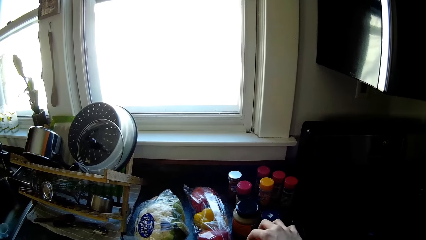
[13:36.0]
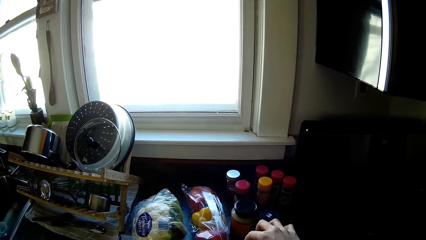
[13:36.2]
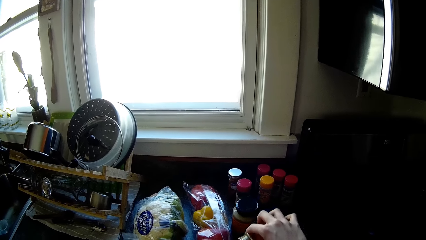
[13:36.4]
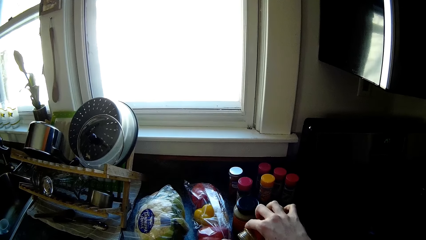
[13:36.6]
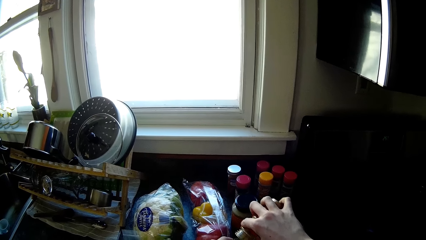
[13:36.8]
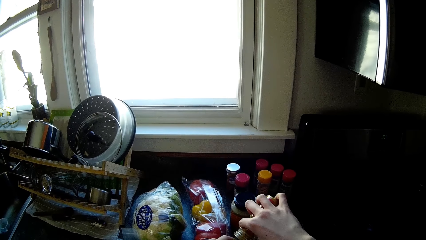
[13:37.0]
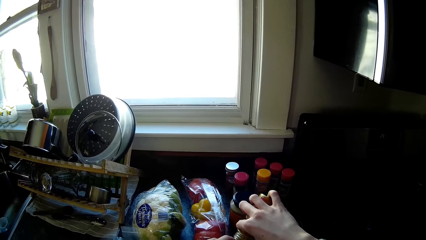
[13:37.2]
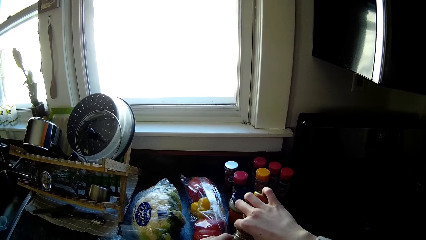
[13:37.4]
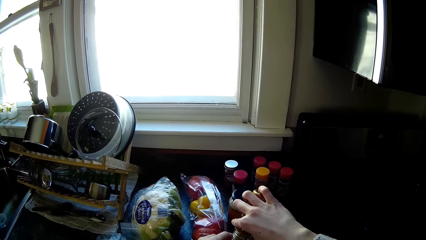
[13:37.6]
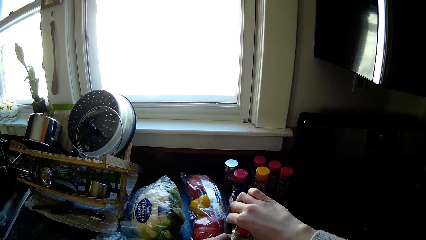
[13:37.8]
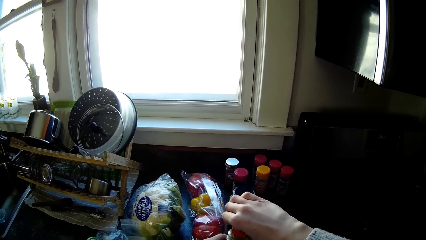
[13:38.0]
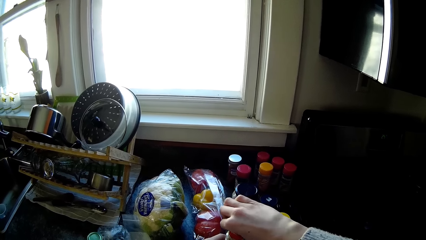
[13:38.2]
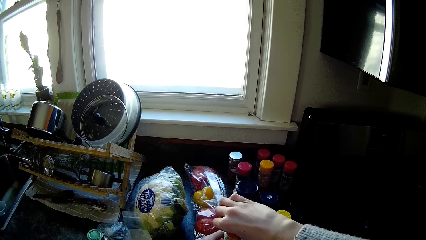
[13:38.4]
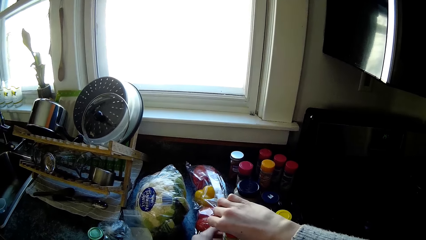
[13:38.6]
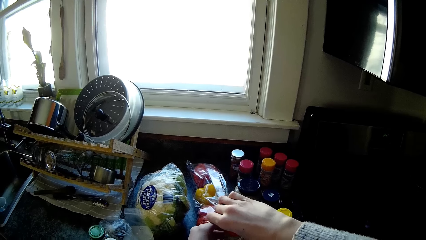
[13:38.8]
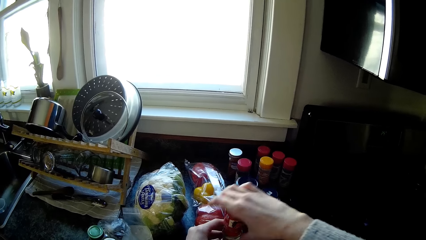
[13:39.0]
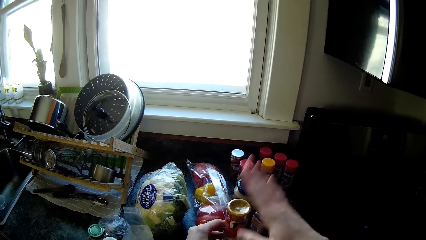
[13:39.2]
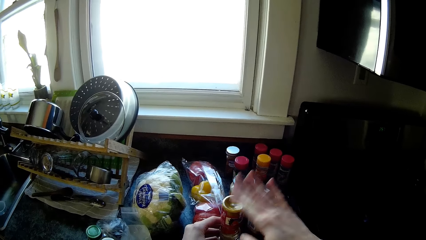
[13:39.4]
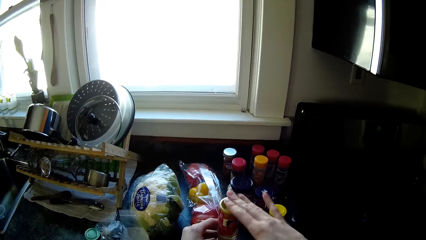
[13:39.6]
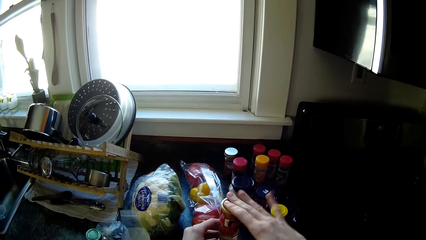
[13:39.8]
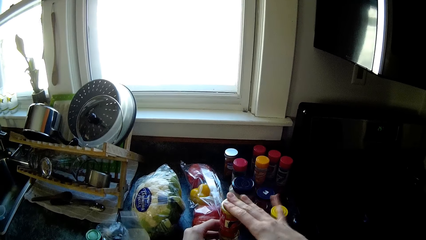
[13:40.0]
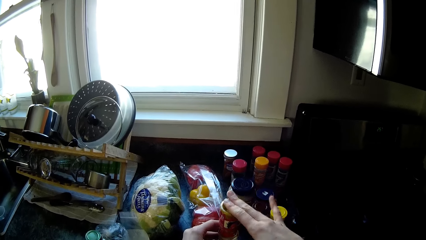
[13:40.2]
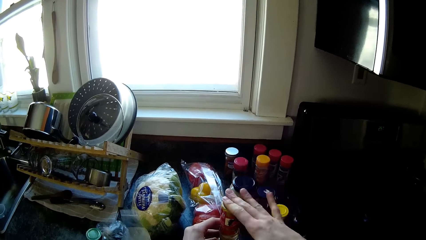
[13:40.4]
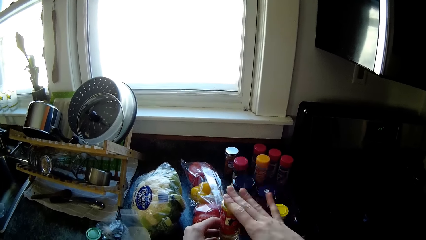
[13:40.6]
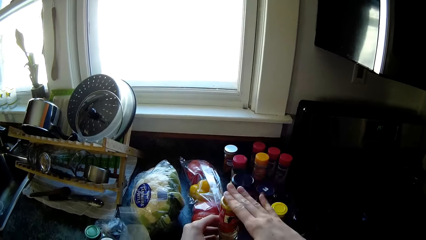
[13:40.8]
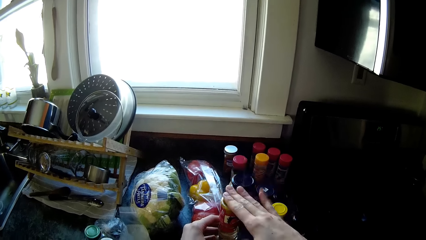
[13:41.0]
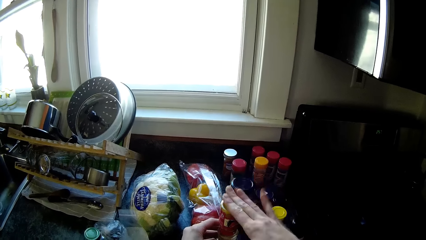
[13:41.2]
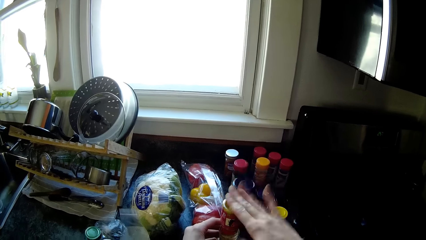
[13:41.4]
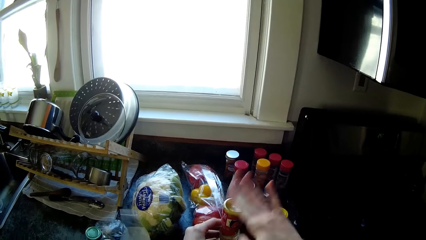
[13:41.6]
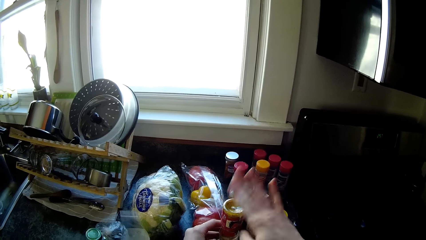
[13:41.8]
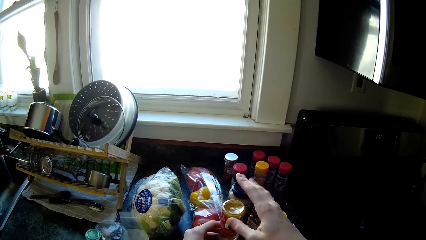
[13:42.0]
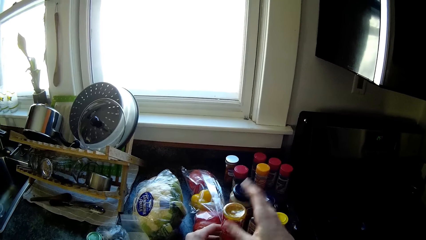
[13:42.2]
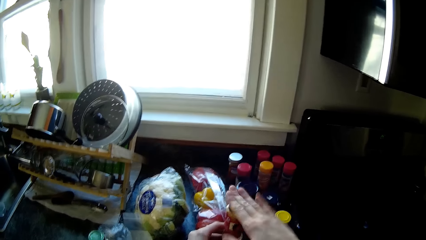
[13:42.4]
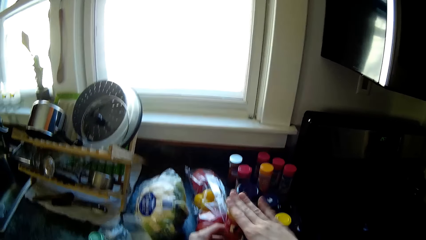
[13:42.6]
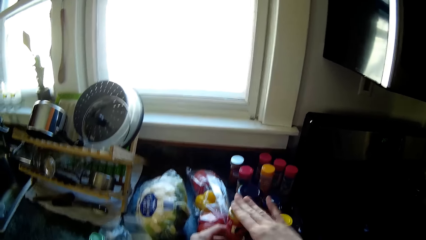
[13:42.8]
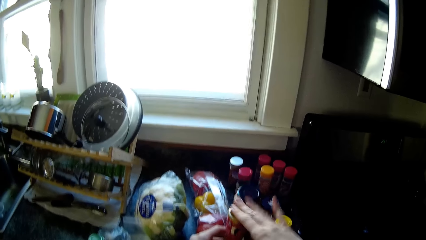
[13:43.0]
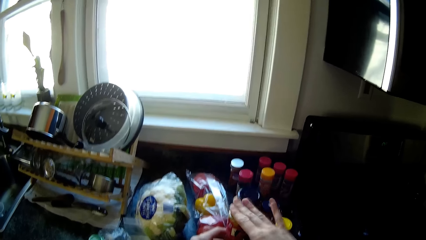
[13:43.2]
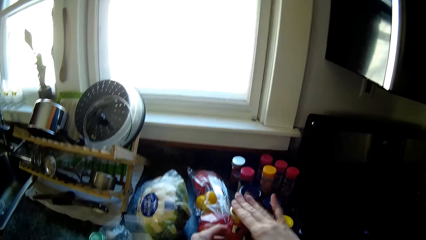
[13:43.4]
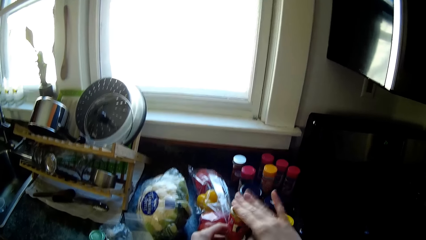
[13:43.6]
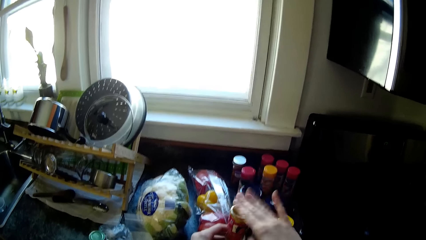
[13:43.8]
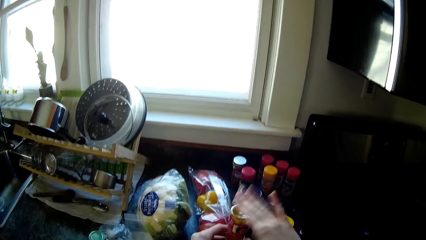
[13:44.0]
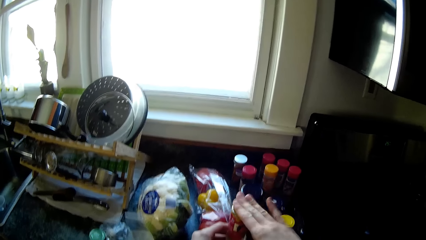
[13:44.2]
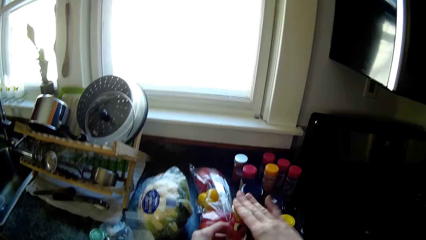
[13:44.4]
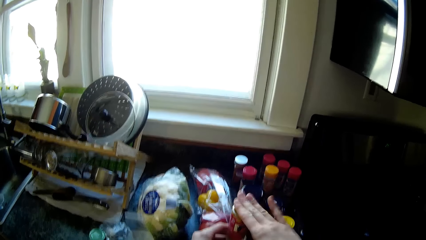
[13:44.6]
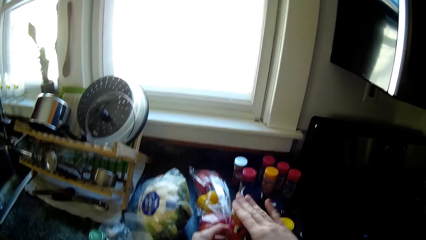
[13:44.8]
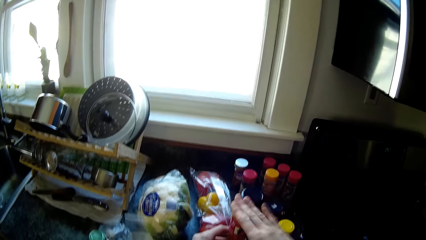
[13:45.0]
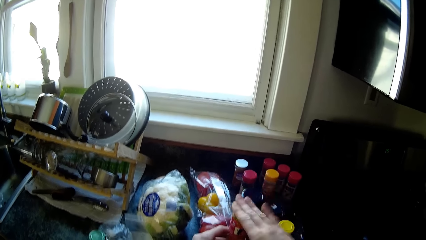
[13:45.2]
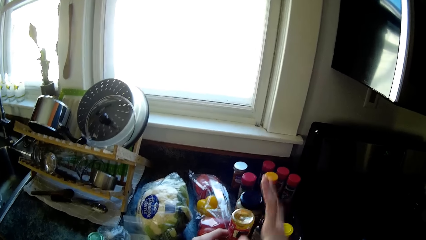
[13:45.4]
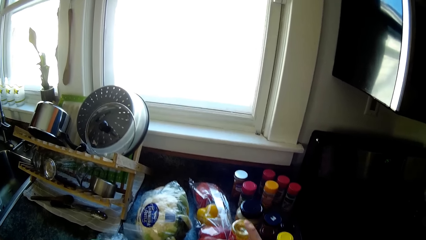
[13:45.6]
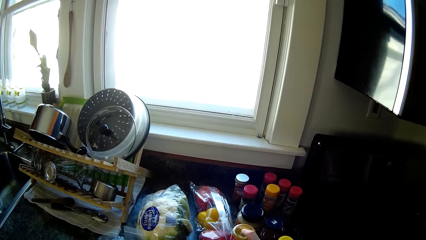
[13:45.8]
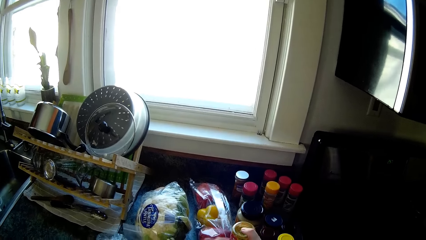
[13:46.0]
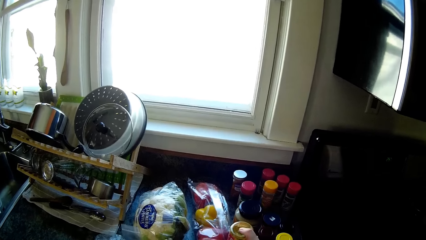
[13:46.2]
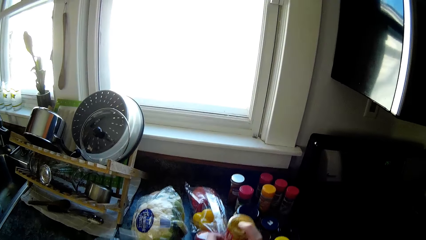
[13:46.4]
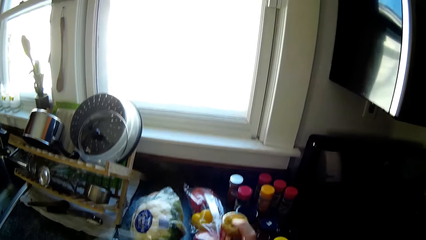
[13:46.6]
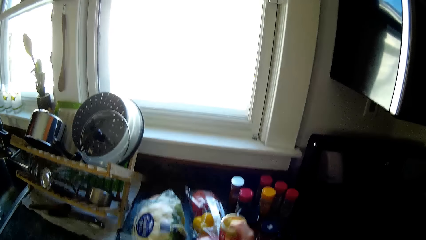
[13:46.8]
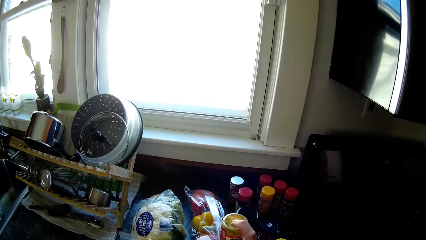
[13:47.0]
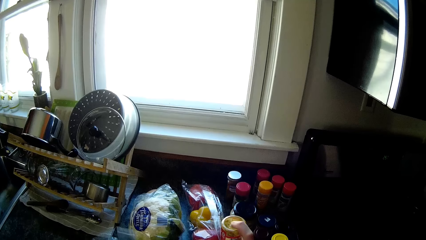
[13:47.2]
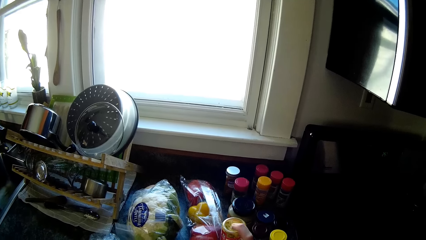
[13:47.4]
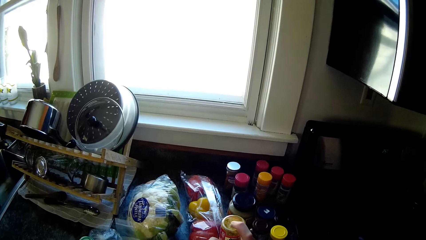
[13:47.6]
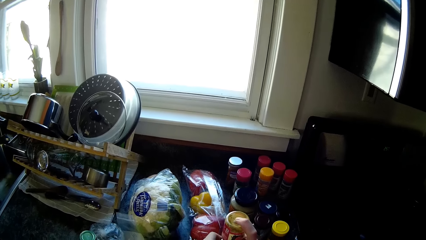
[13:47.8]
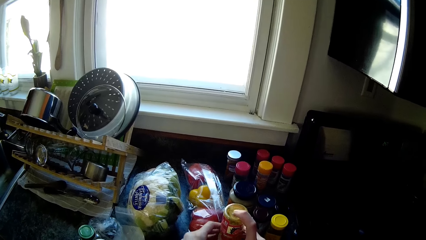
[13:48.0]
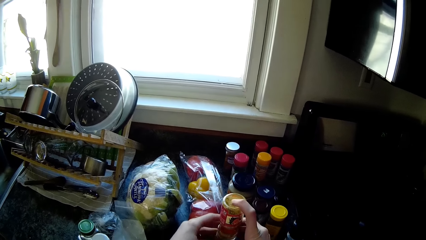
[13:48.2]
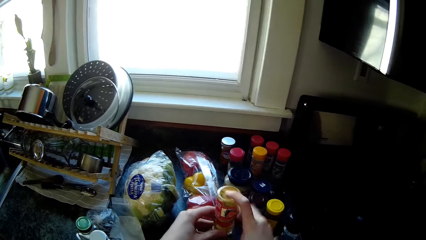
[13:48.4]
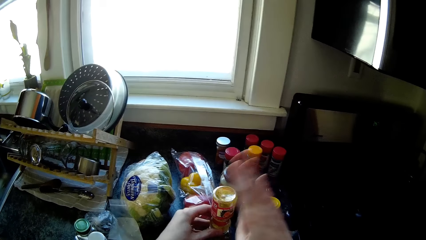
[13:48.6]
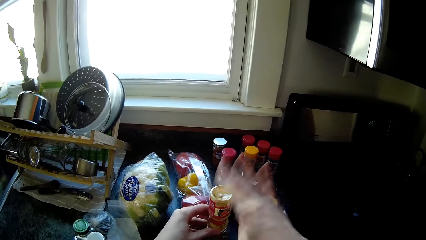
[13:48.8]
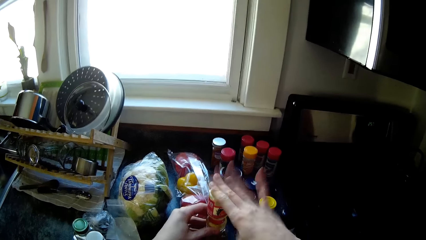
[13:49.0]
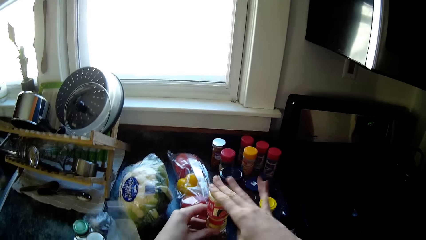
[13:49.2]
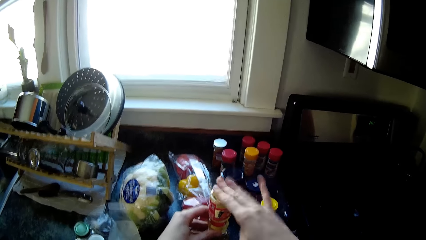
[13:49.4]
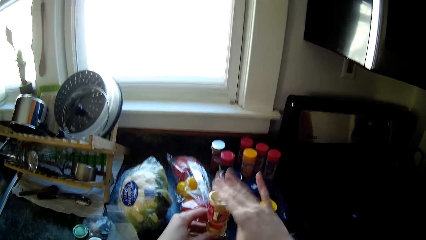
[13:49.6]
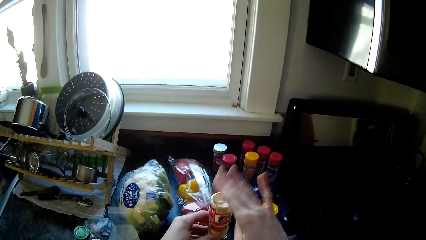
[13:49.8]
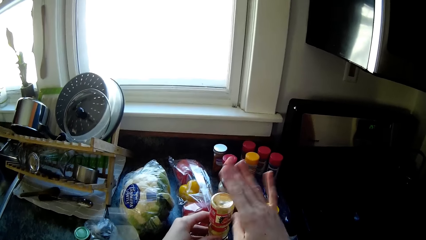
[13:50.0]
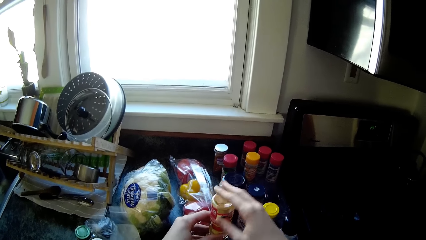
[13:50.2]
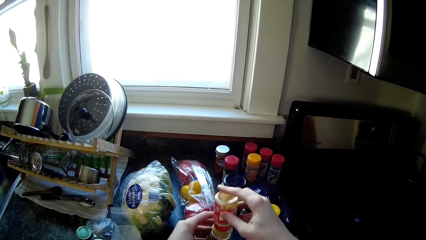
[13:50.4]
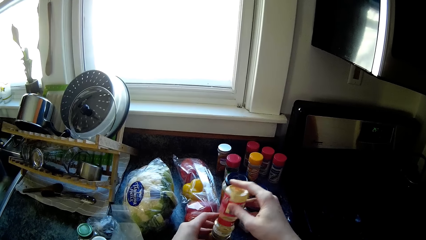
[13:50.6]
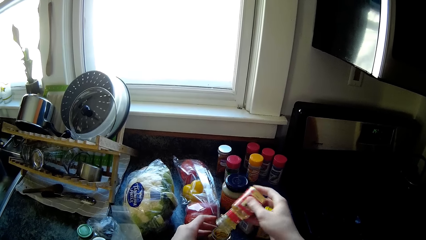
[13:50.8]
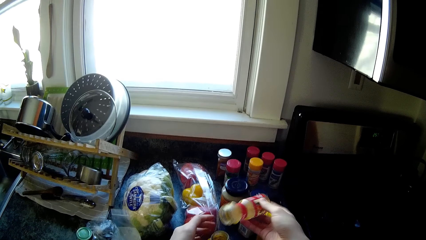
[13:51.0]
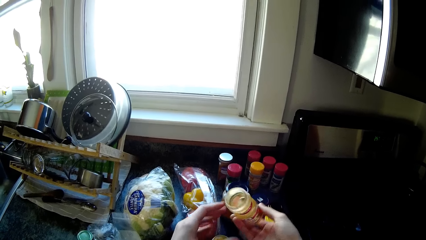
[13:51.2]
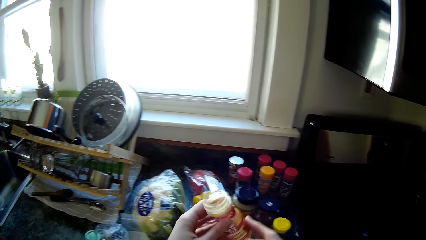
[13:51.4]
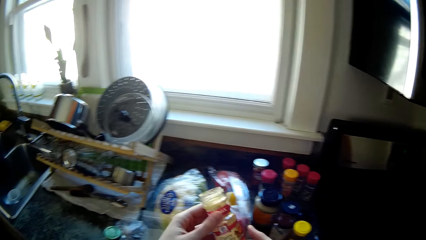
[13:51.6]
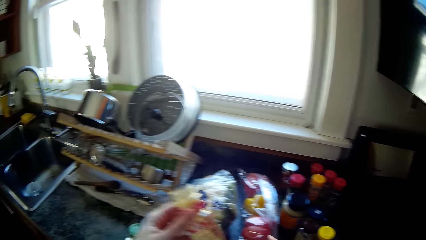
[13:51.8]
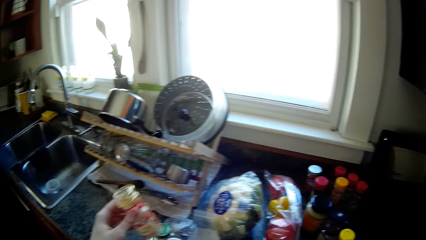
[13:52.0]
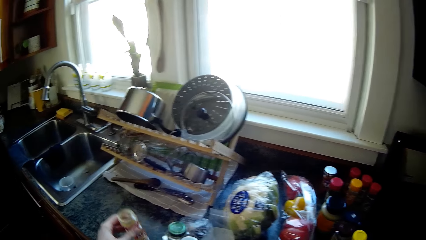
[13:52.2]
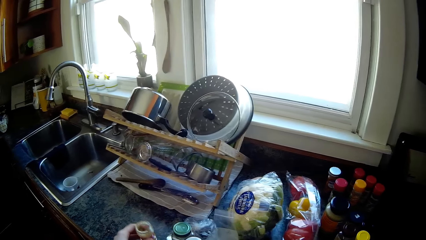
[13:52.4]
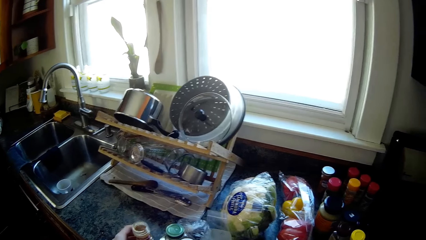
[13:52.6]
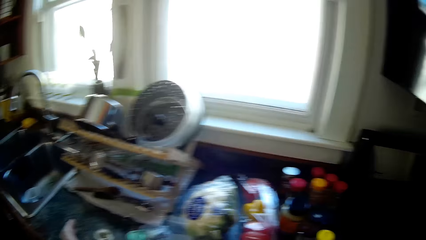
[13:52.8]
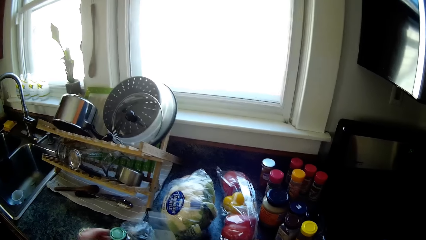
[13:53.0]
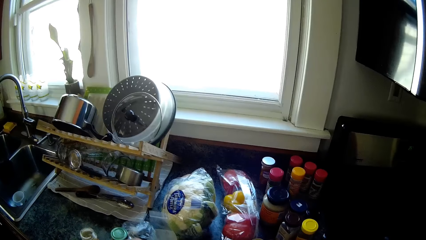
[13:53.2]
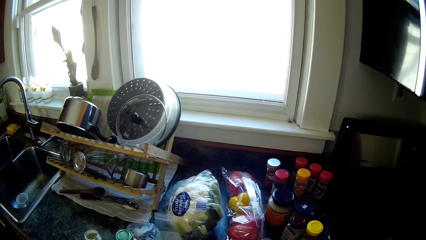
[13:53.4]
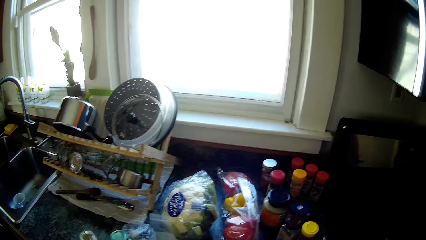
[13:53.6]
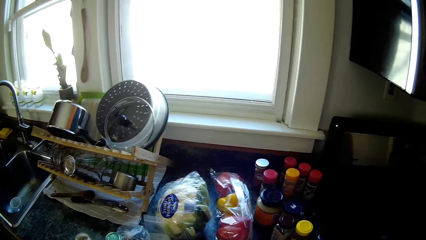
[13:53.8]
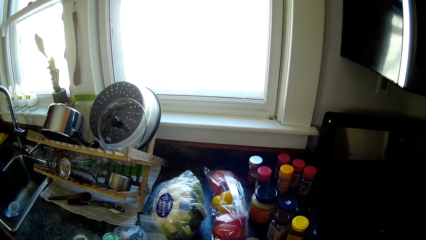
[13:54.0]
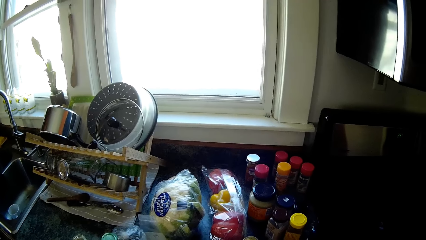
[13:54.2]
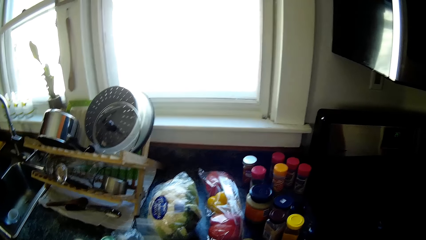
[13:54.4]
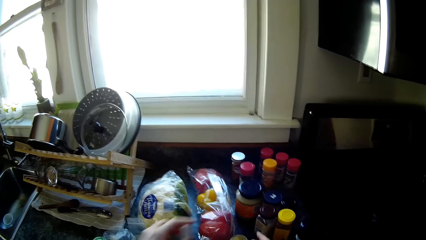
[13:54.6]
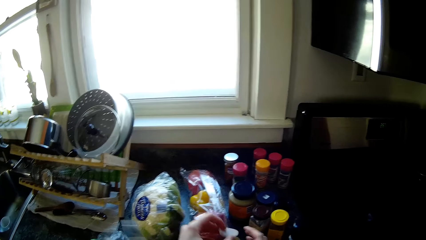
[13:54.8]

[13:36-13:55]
The camera wearer touches the bottles on the kitchen top. She pours something from the bottle. She hits the container of spices with her right hand. She shakes the bottle with her two hands. She hits the bottle with her right hand. She takes the container. She passes the bottle from her right hand to her left hand. She drops the bottle on the countertop with her left hand.
